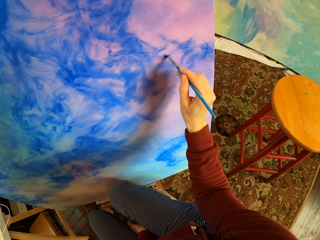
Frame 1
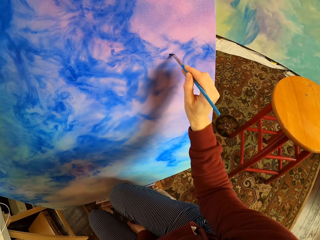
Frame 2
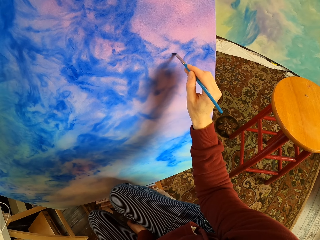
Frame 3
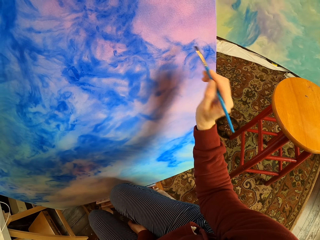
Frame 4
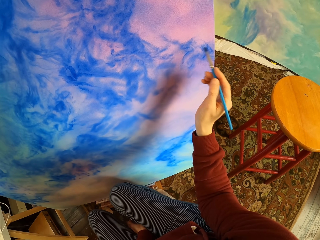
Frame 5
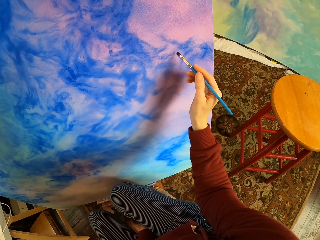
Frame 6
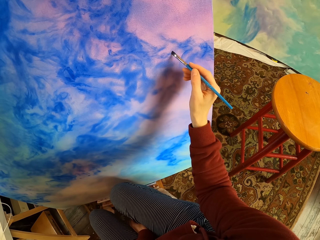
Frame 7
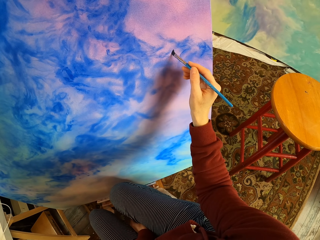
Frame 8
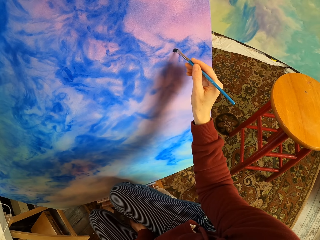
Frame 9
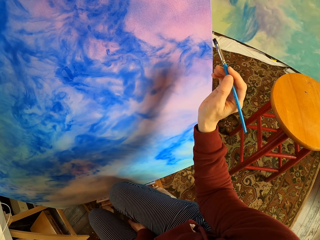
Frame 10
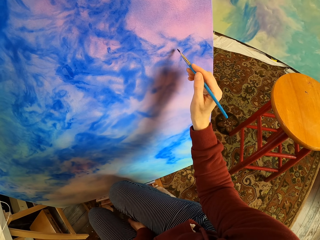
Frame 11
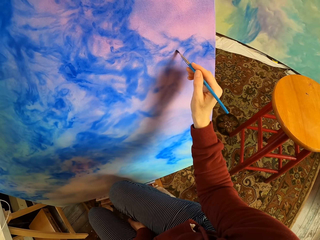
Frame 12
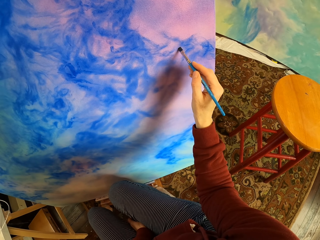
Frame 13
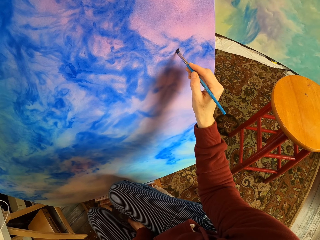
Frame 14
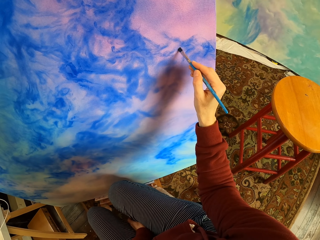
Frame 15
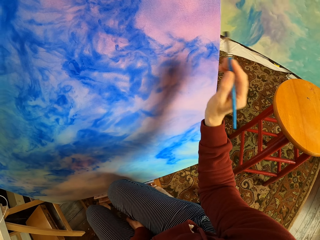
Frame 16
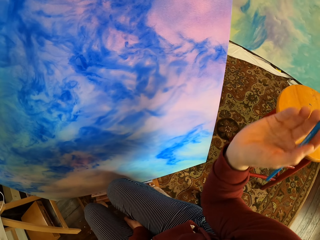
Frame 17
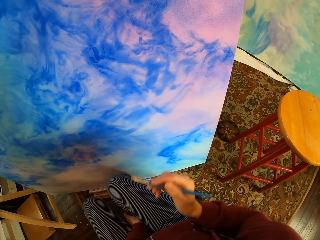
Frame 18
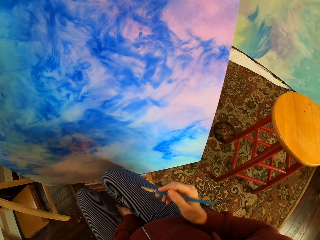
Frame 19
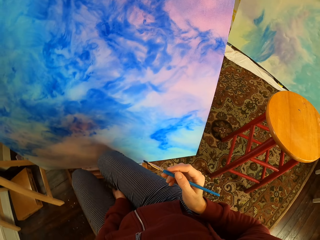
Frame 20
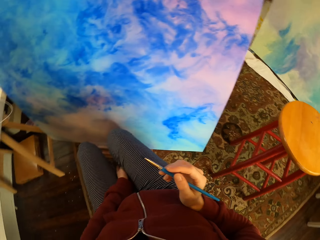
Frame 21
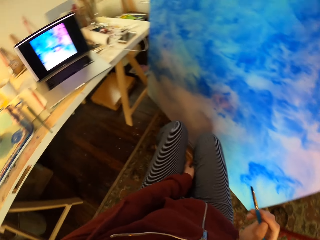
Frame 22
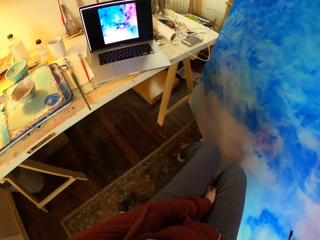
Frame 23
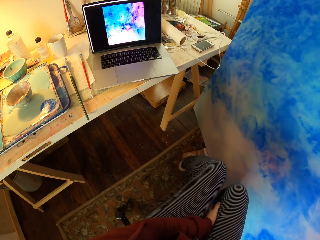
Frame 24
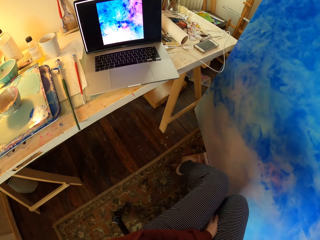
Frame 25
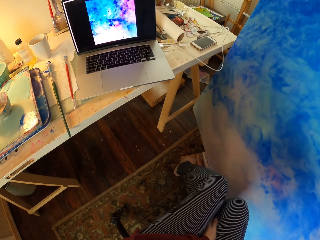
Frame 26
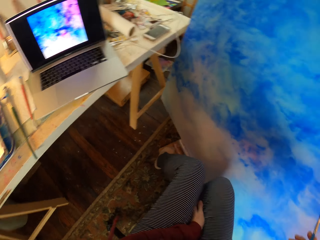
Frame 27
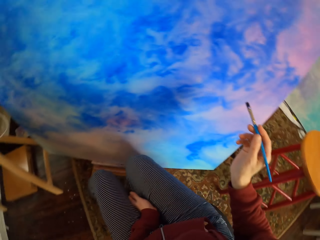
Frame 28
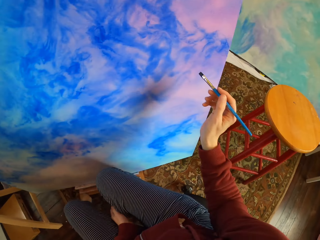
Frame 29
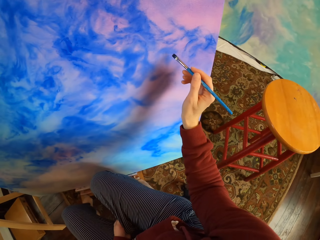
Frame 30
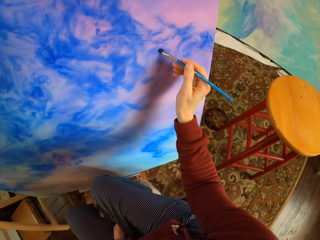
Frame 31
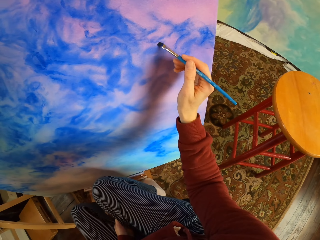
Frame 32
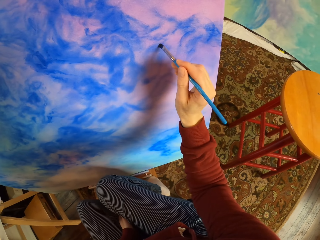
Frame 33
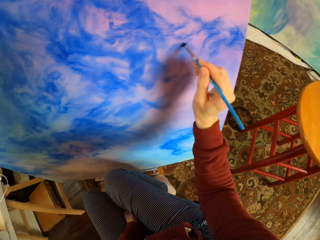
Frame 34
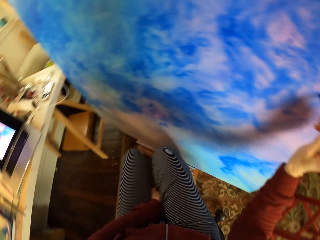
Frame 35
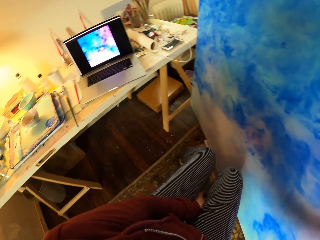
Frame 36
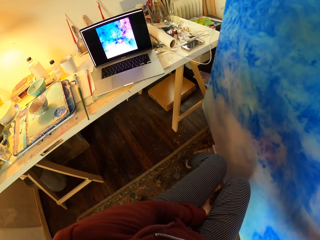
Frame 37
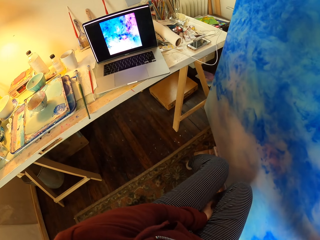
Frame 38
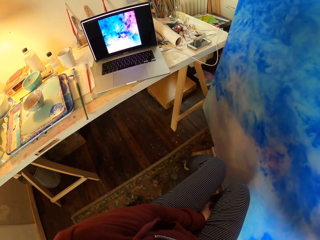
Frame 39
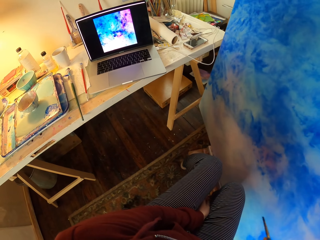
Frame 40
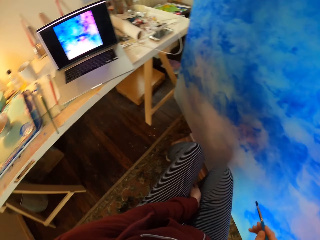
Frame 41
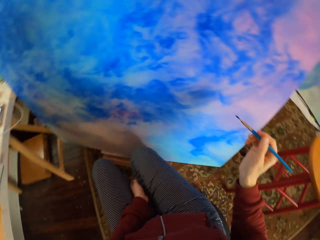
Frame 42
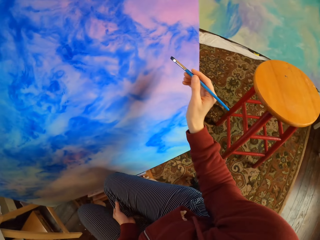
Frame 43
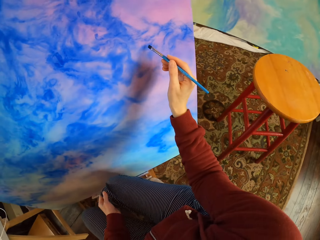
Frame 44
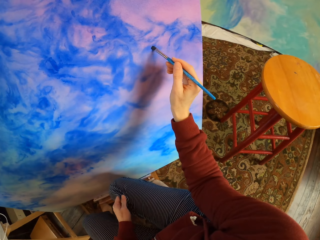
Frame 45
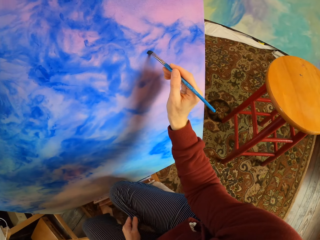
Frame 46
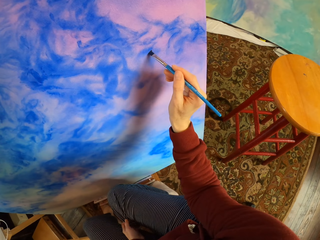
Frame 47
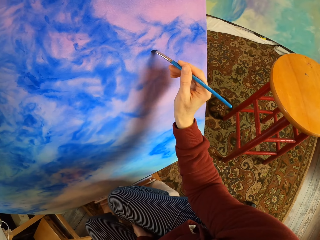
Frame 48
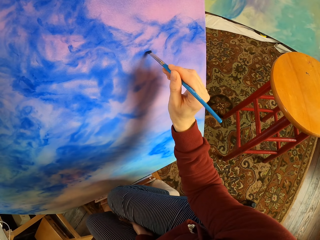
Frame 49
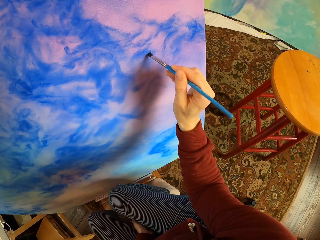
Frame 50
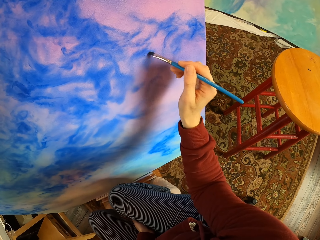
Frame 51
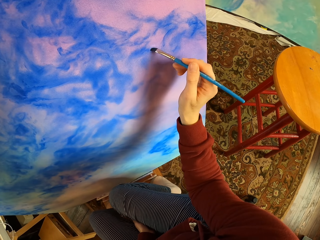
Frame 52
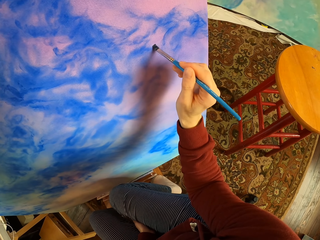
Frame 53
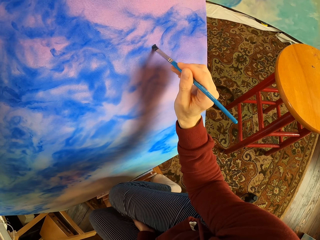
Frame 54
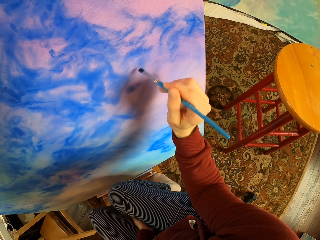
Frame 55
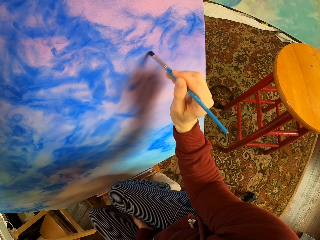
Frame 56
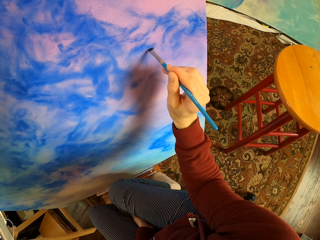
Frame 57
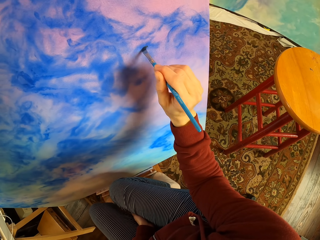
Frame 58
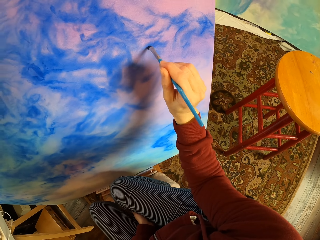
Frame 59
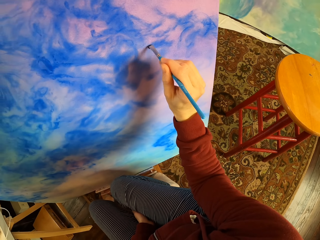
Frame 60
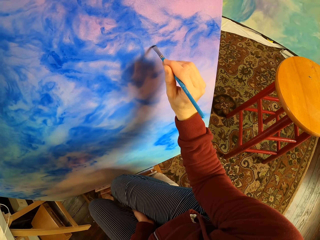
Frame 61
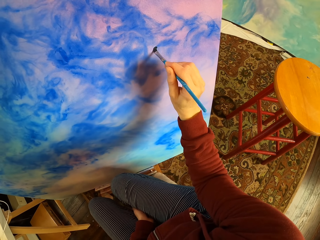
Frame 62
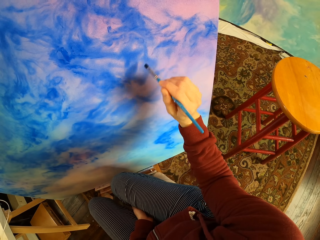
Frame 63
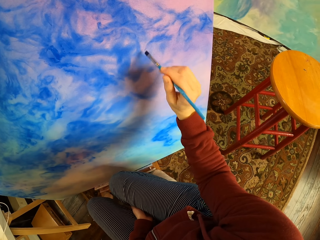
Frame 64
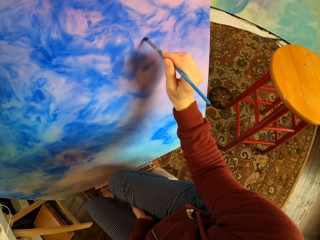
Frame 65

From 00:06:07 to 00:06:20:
The camera wearer looks at the laptop. They paint the art on the board. They look at the laptop. They paint the art on the board.

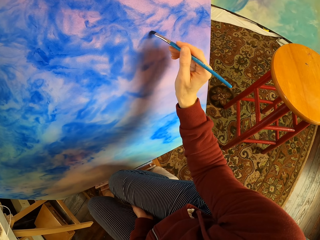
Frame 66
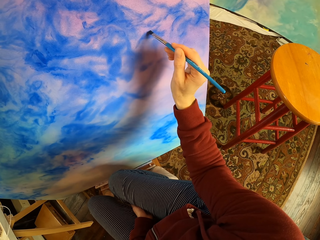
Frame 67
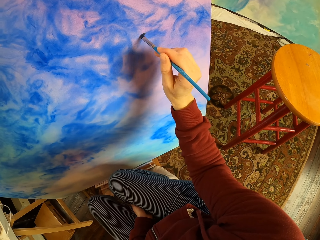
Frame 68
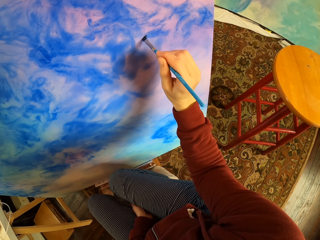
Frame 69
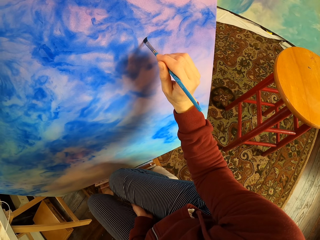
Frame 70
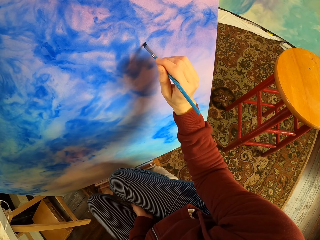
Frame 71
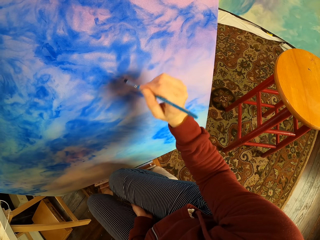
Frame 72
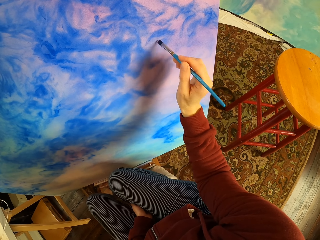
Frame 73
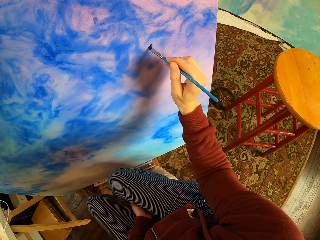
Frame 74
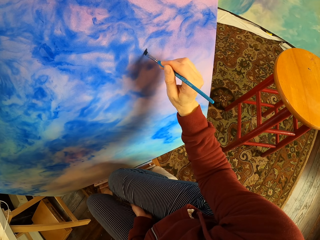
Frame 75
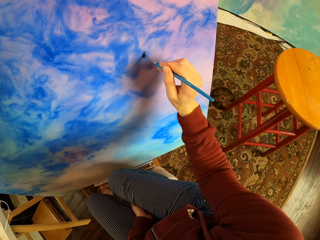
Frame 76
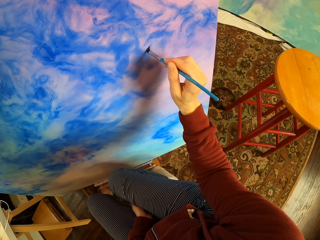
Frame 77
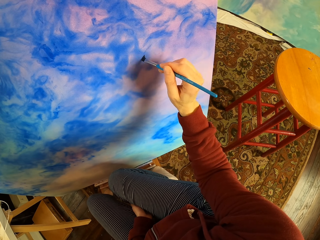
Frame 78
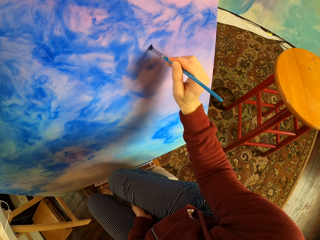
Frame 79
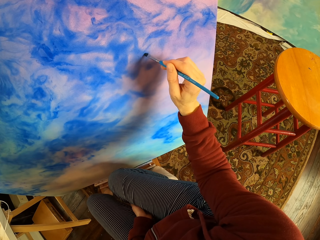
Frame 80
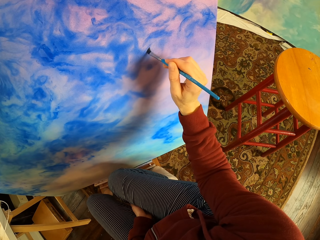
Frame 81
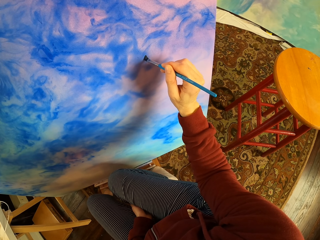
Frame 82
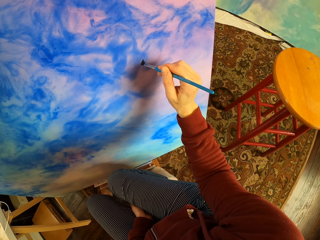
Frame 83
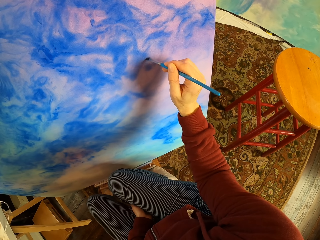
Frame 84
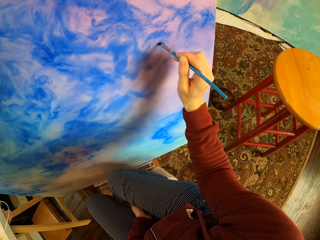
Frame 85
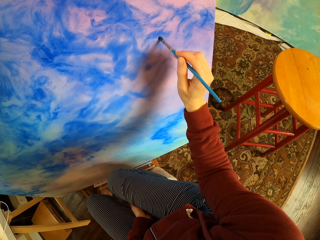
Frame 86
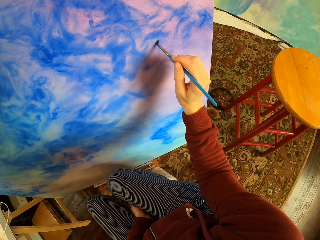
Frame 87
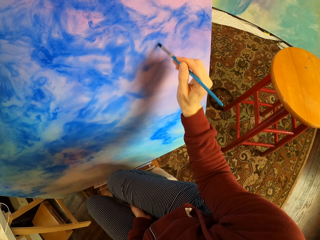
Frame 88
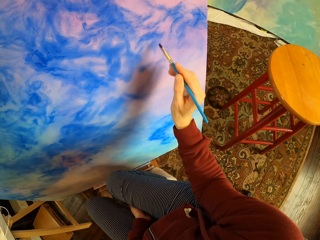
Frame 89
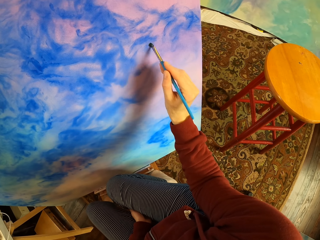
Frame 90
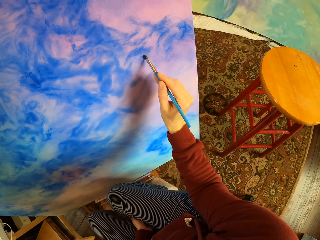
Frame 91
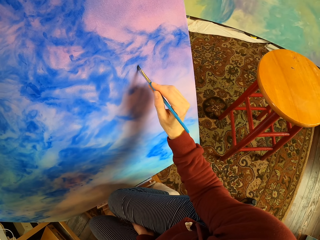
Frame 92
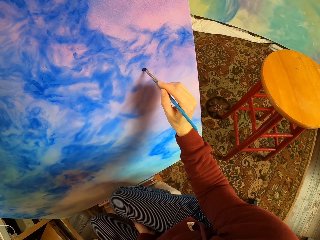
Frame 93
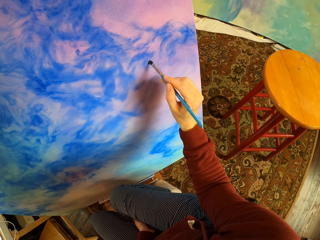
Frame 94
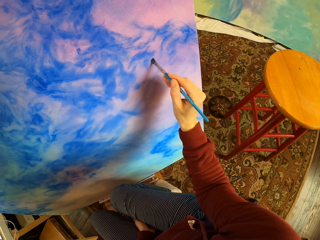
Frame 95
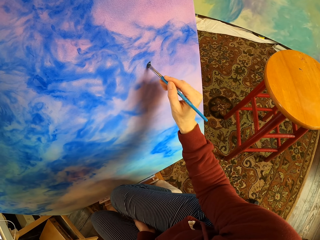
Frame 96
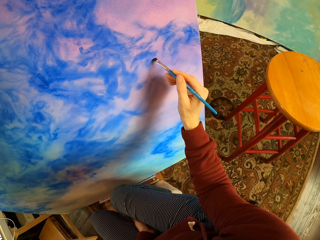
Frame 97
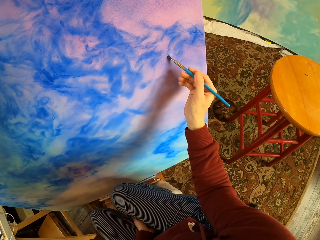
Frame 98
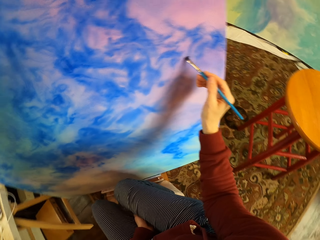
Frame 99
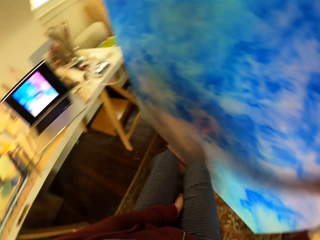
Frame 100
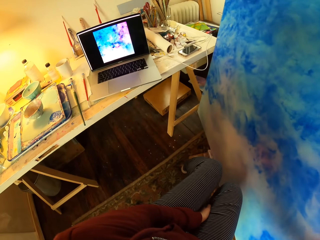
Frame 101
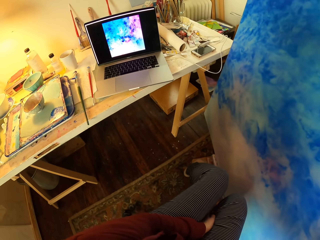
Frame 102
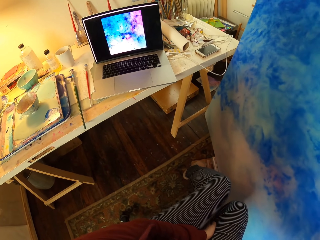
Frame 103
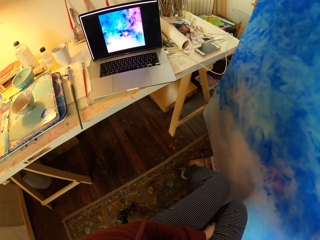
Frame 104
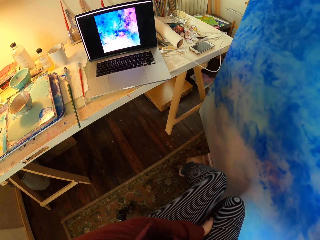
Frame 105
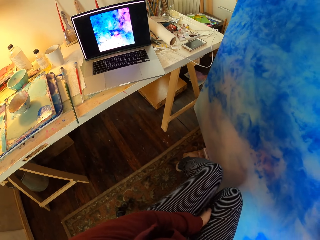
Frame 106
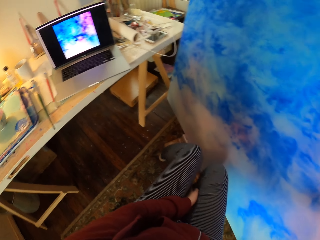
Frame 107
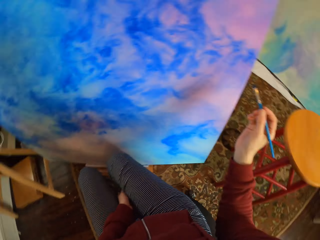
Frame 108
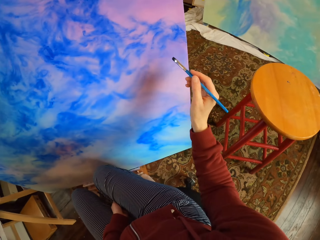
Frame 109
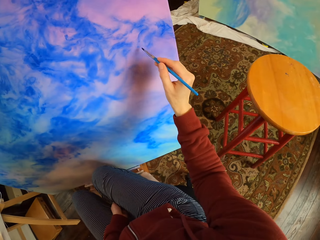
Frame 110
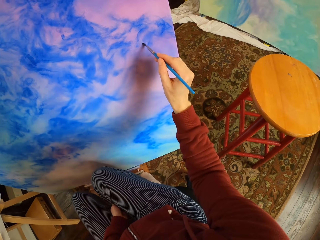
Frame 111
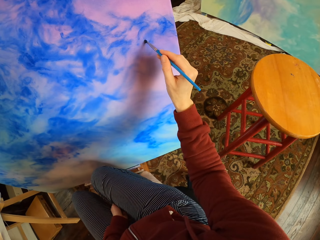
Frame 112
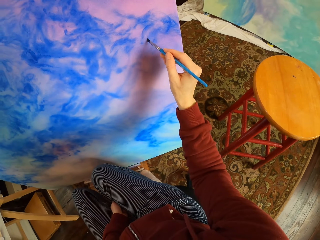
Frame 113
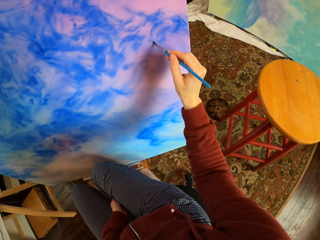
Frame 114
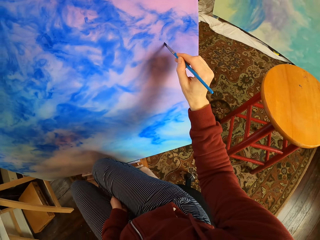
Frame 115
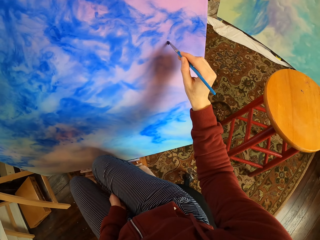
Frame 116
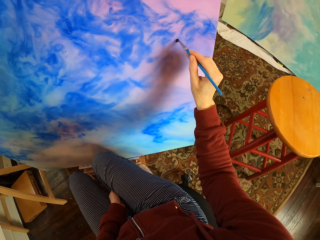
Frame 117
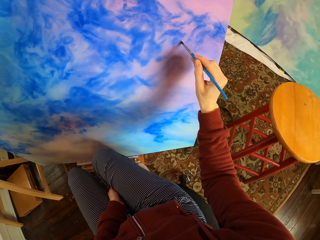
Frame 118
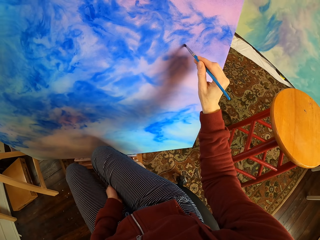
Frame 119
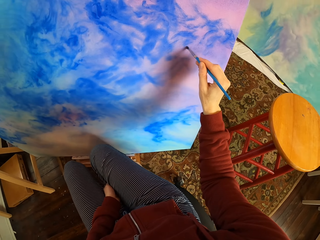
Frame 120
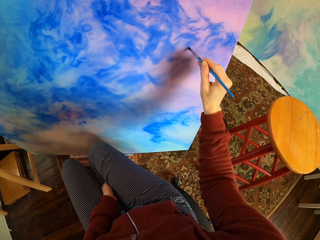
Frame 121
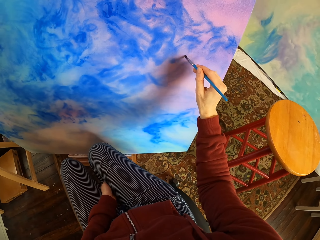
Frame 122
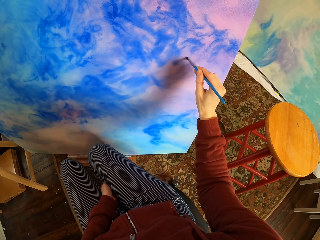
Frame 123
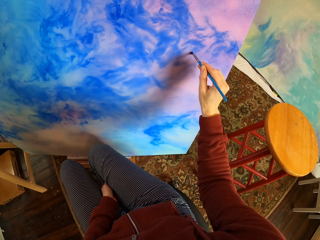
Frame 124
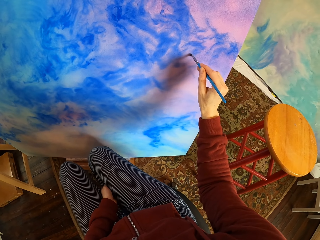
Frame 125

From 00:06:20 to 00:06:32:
The camera wearer looks at the laptop. They paint the art on the board.
